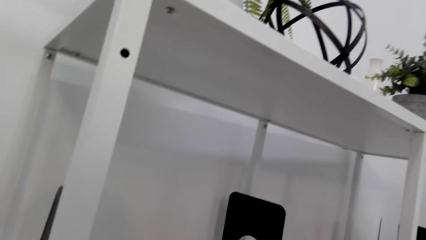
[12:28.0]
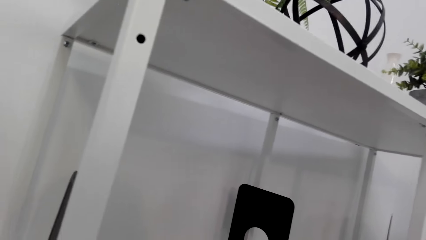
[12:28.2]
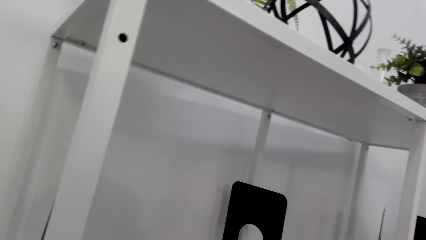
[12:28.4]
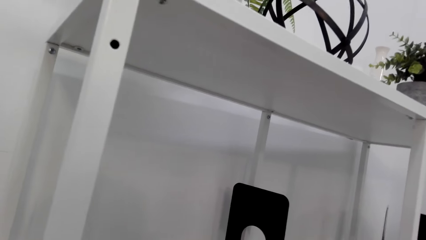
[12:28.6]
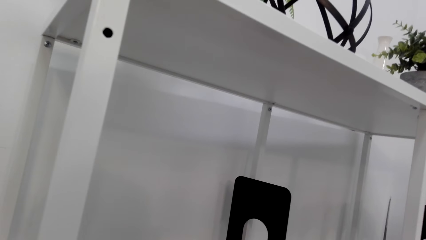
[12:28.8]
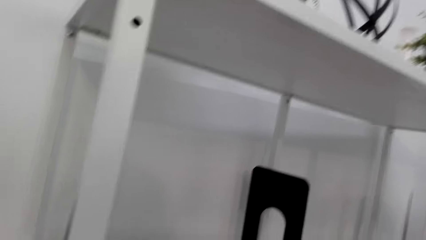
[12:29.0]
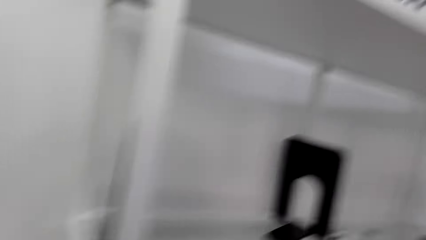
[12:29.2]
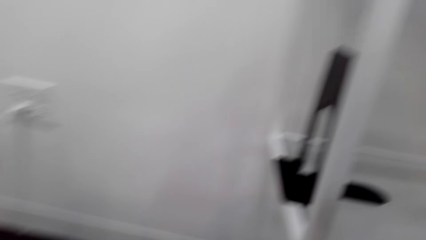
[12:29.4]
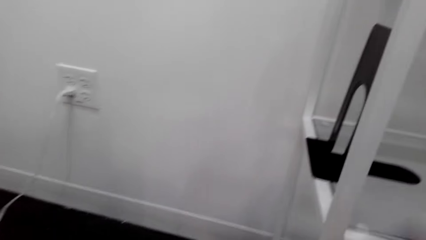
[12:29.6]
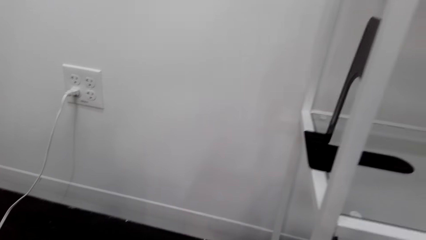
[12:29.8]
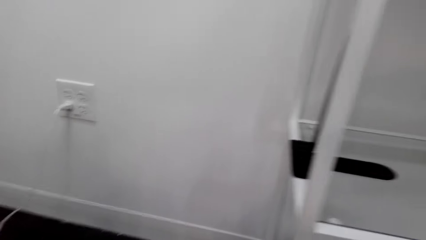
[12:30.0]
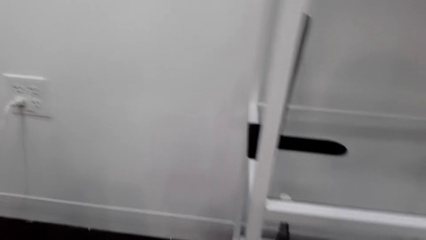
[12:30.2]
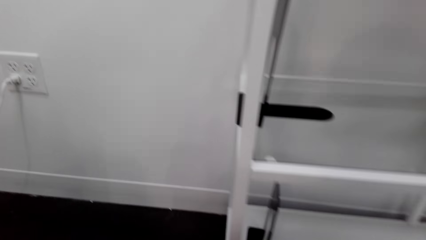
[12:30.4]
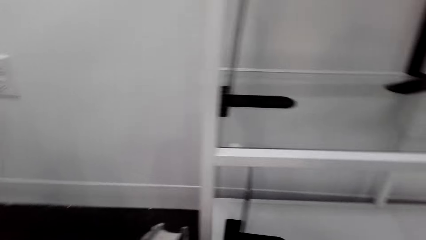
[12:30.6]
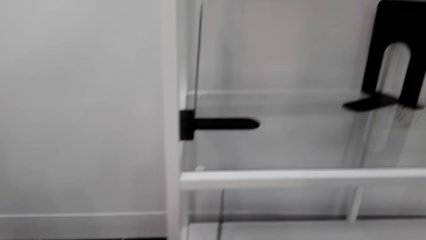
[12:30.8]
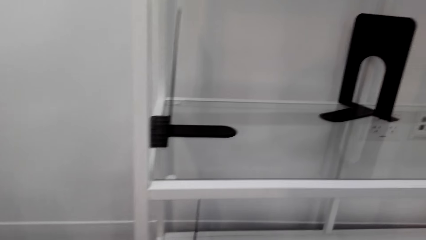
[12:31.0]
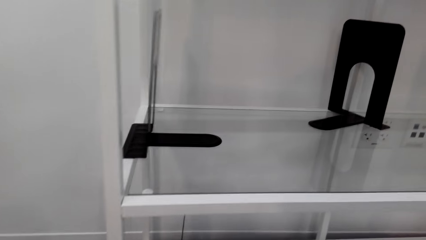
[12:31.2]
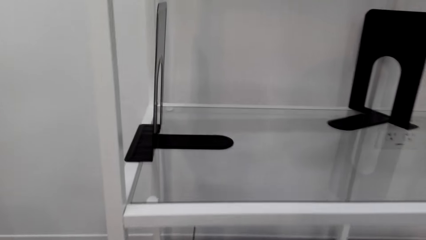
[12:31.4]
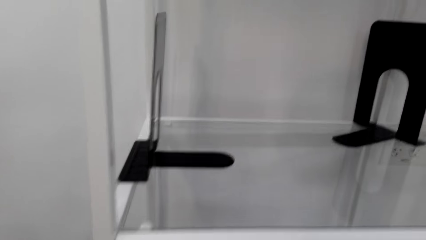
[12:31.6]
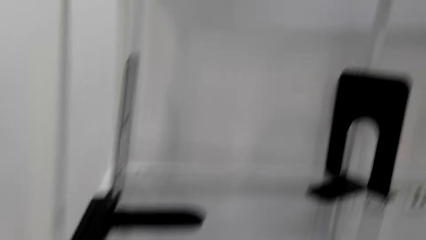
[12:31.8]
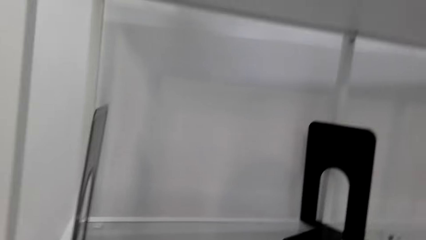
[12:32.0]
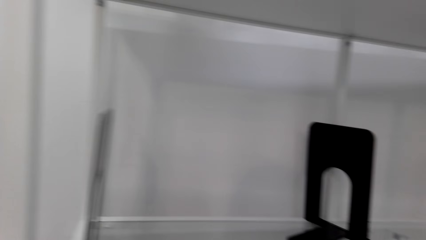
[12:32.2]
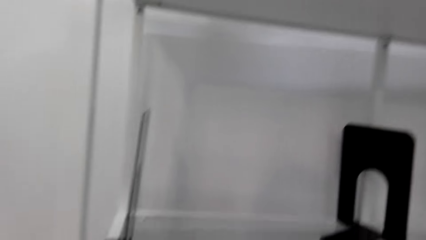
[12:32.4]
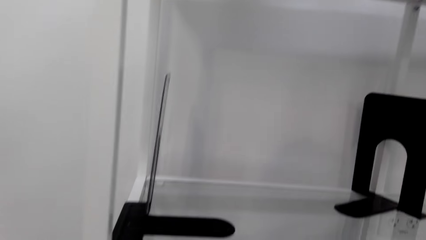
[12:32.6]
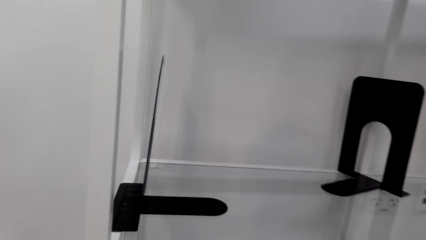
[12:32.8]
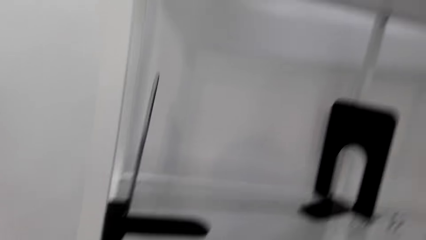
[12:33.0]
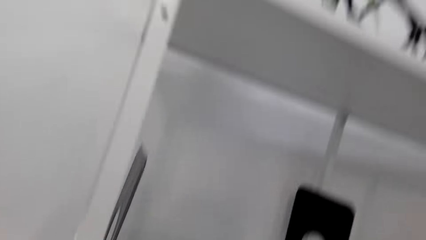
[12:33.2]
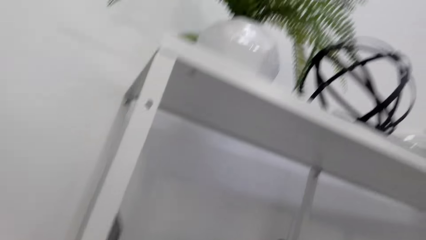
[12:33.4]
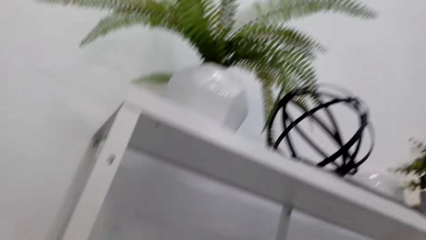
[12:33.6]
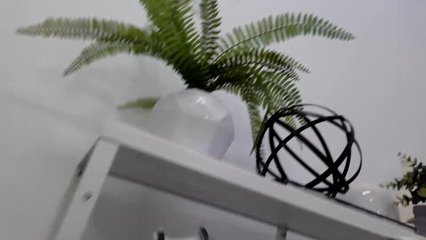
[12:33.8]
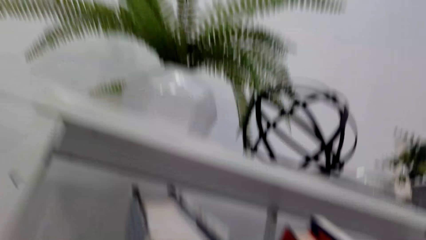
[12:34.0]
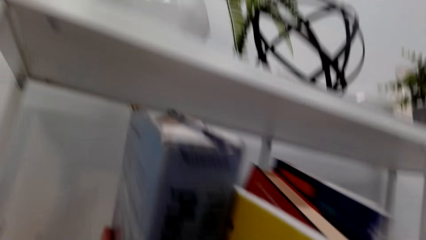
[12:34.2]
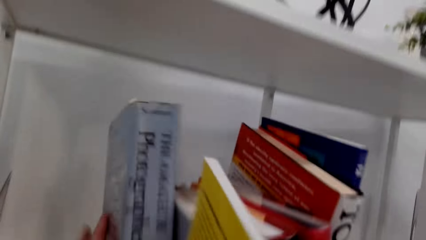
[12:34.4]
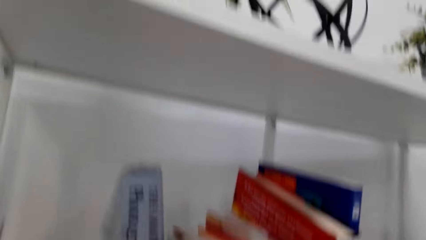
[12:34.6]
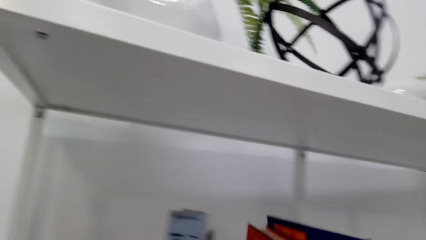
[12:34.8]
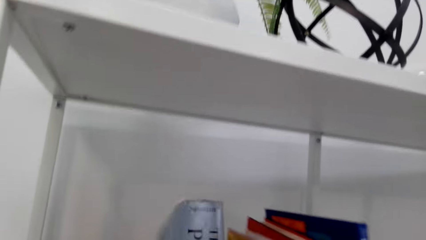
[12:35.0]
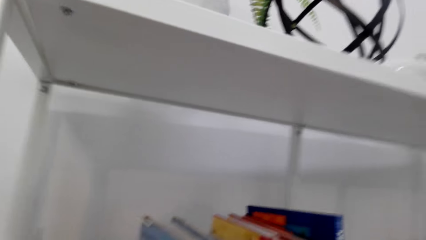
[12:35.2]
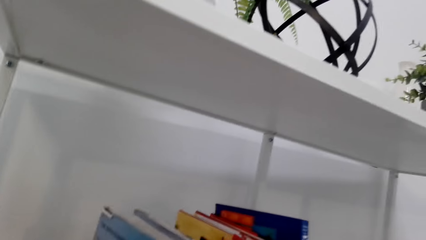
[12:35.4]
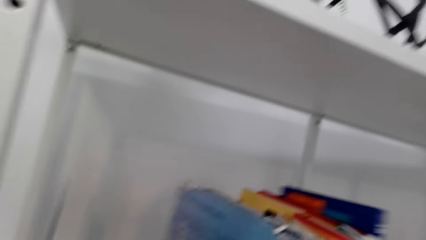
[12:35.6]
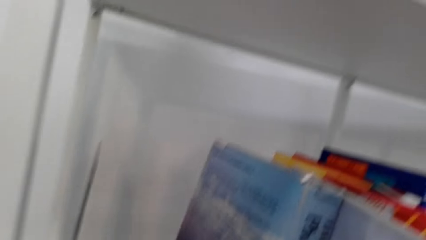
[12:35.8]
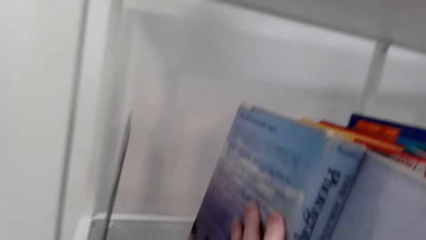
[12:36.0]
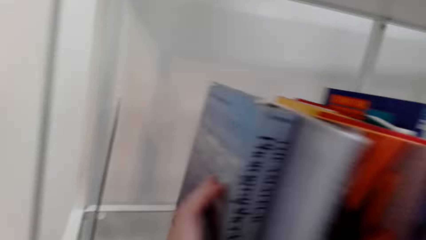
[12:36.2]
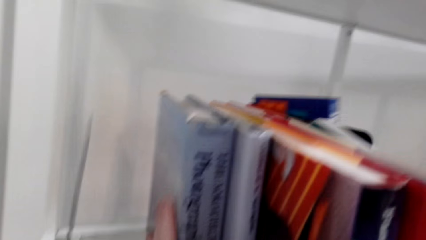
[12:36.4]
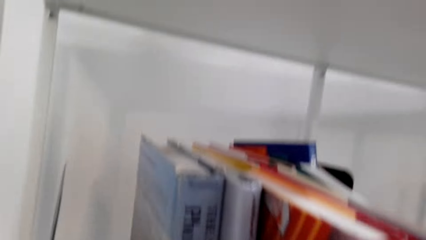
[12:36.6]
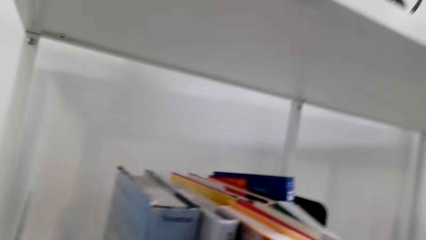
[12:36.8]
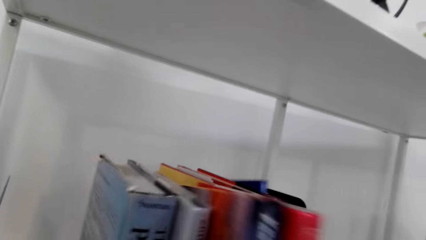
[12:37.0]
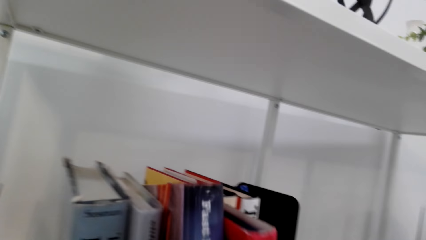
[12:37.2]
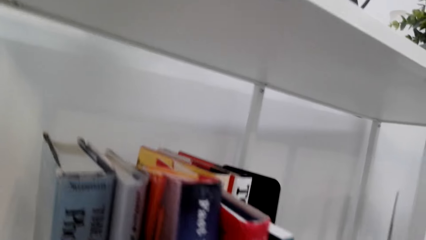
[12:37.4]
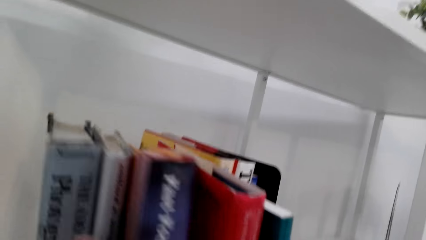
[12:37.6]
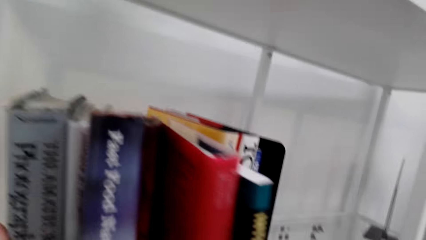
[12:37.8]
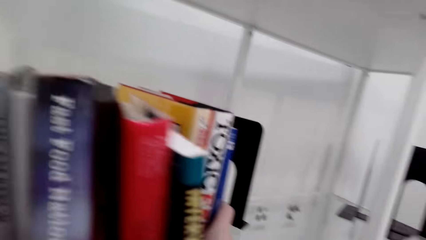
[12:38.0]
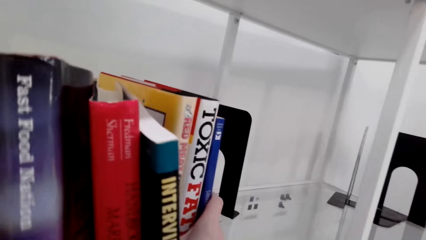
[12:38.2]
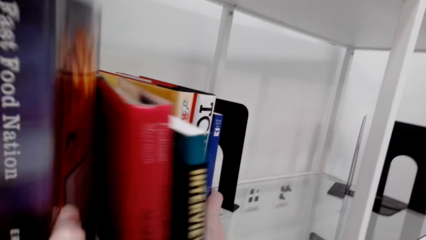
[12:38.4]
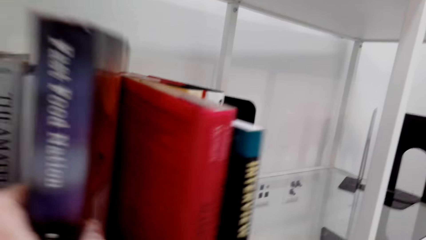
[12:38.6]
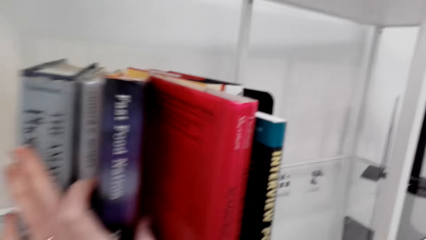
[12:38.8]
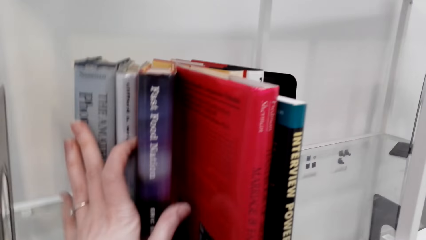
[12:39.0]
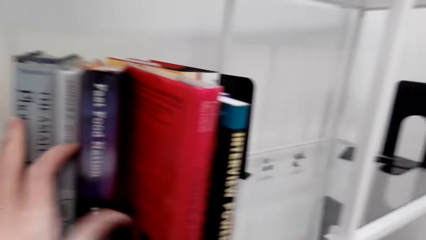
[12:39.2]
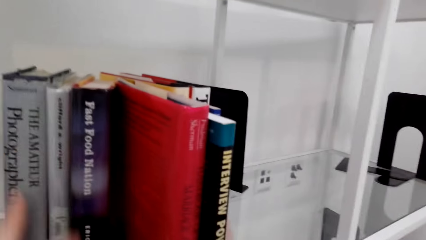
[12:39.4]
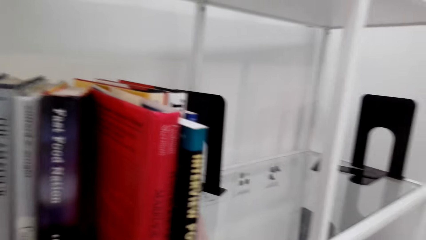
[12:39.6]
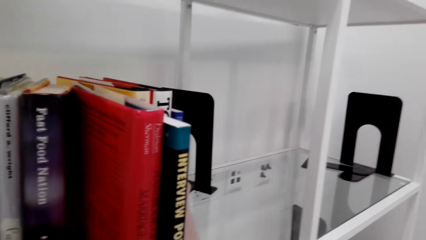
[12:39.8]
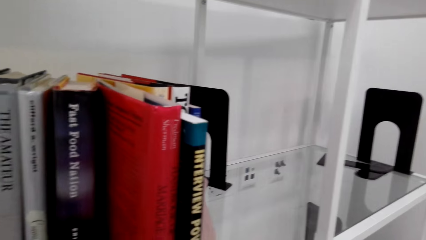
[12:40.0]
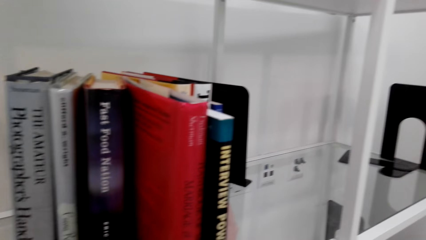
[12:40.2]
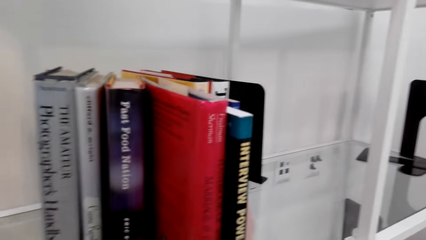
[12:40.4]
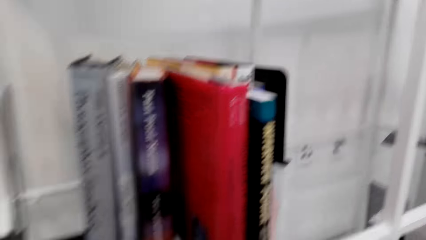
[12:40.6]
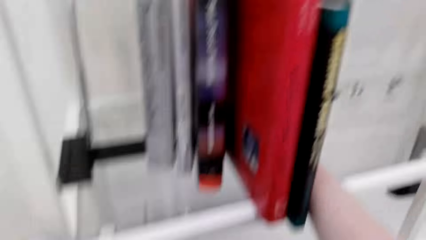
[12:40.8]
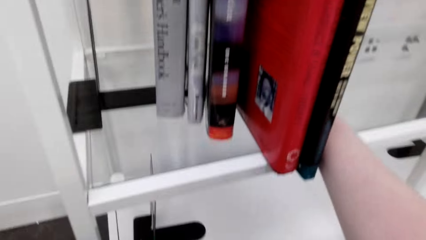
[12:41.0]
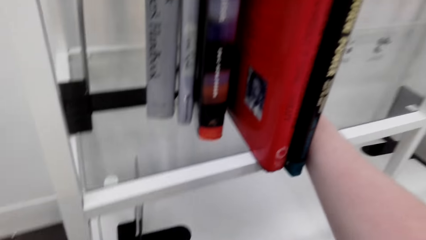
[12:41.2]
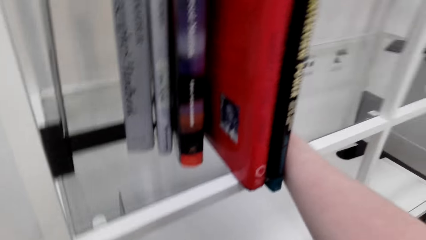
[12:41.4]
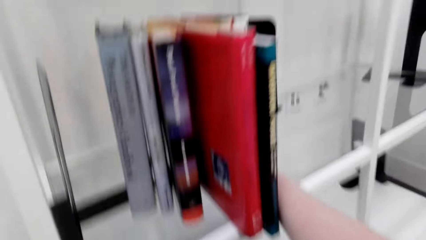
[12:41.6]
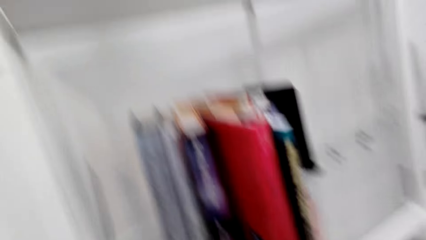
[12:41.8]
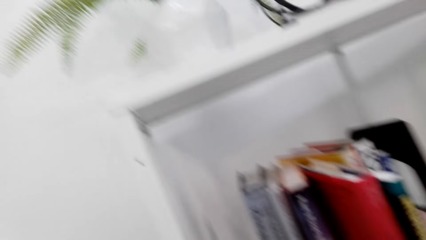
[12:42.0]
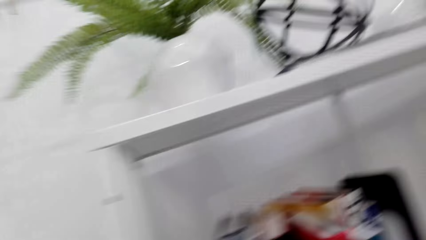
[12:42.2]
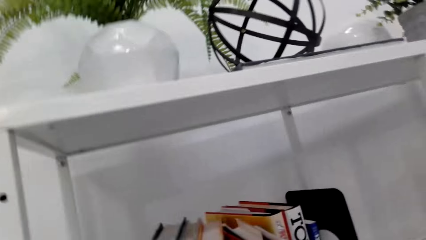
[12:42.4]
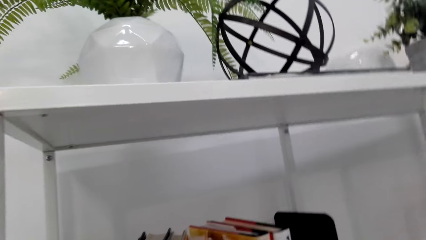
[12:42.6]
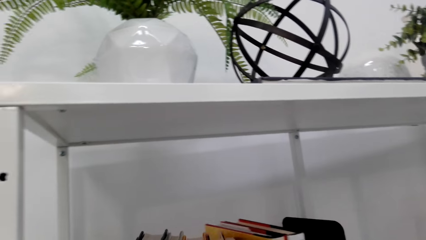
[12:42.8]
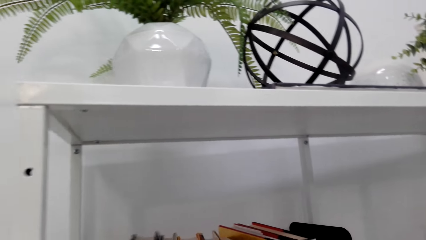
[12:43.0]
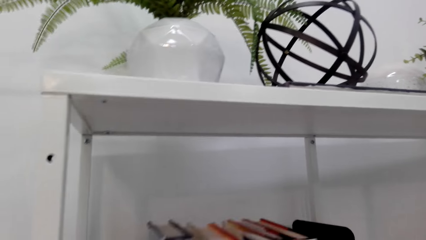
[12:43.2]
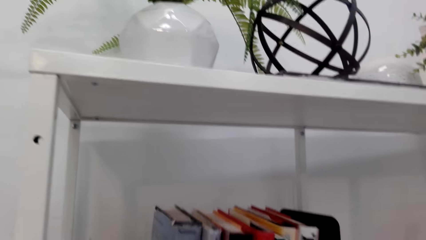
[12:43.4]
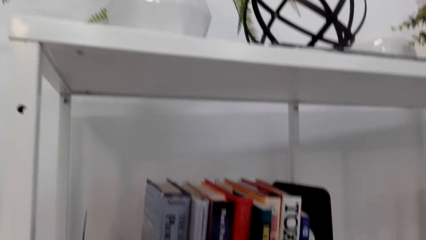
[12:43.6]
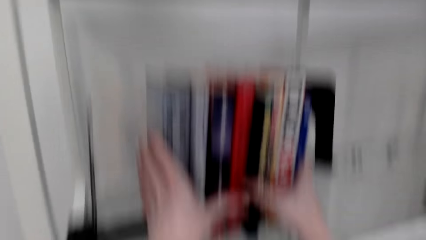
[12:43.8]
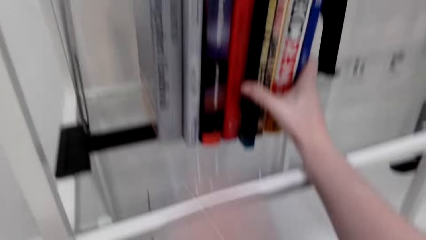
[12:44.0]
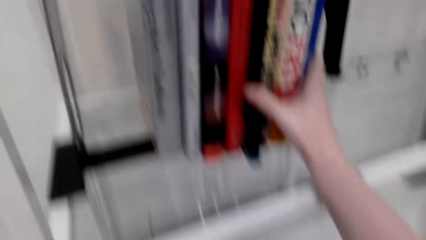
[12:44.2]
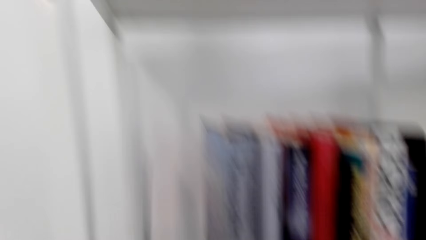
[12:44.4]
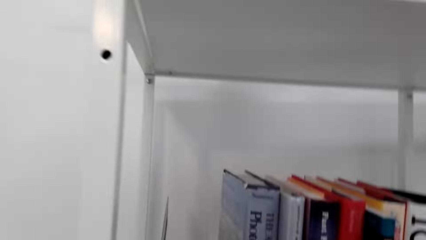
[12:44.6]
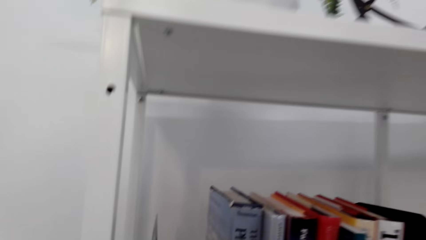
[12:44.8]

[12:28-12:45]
The camera wearer puts the book on the shelf. They arrange the books.
